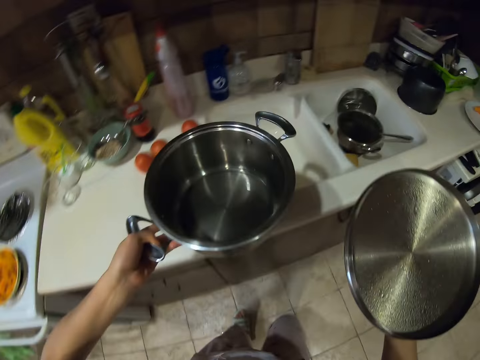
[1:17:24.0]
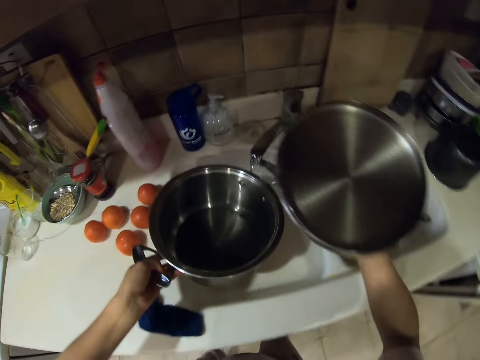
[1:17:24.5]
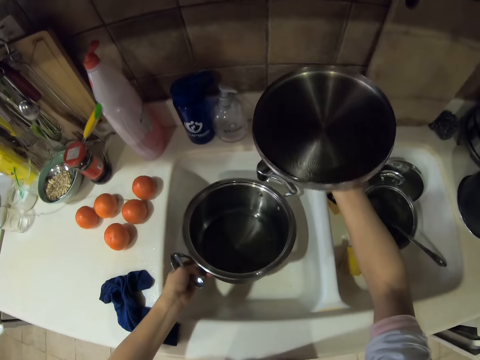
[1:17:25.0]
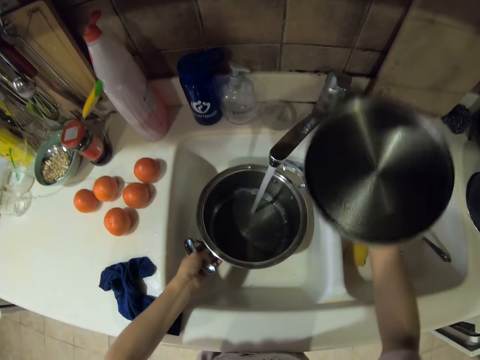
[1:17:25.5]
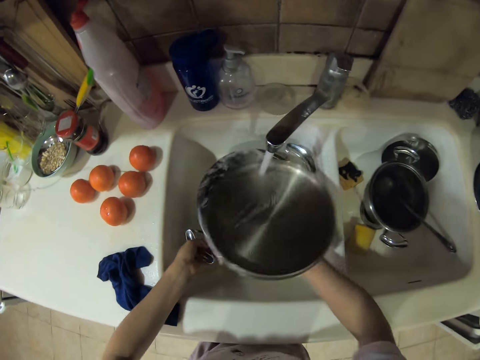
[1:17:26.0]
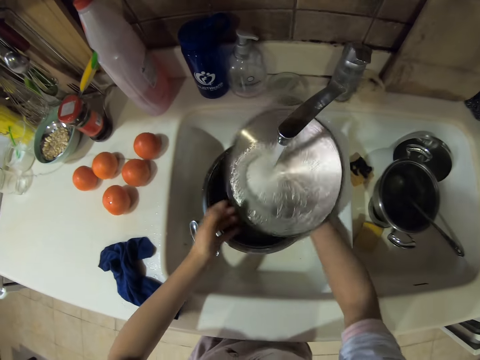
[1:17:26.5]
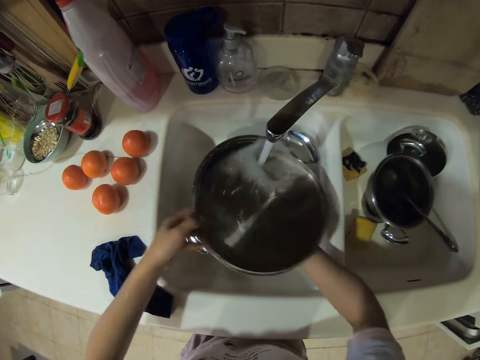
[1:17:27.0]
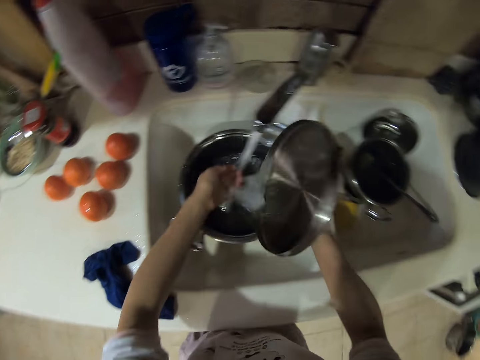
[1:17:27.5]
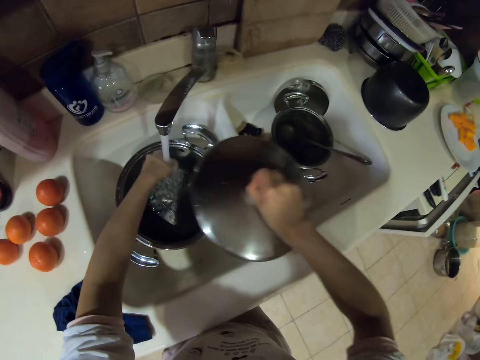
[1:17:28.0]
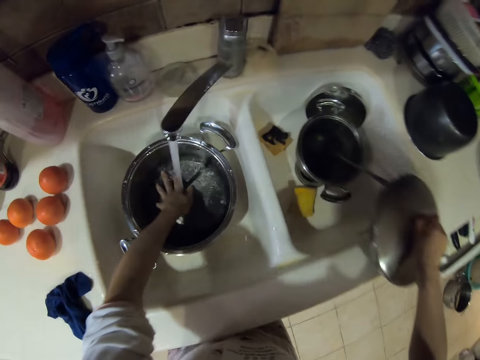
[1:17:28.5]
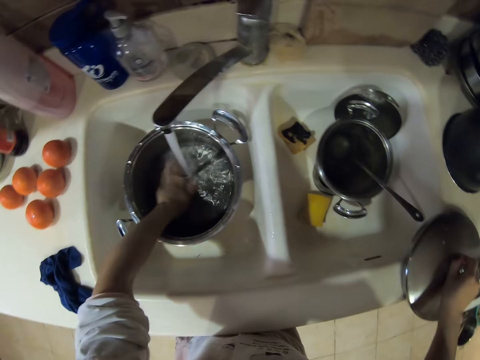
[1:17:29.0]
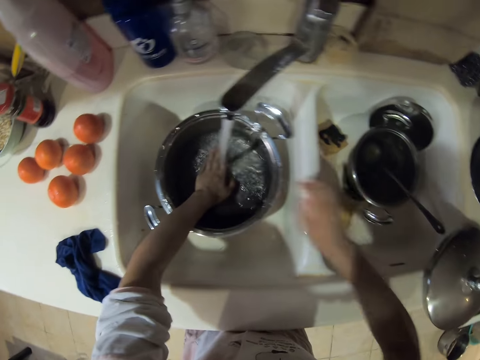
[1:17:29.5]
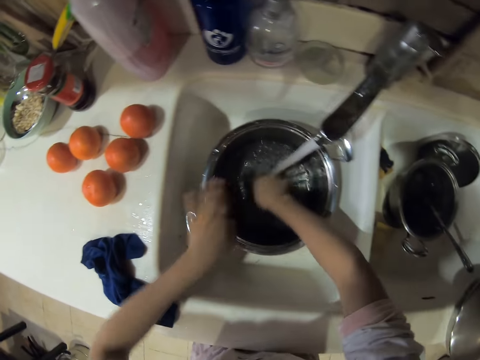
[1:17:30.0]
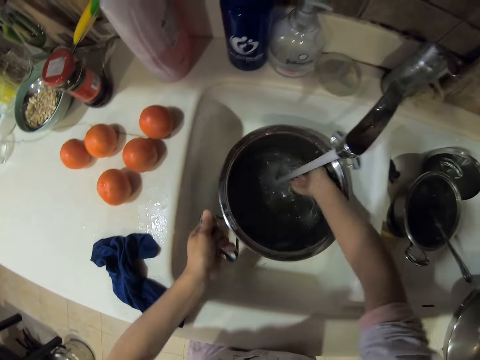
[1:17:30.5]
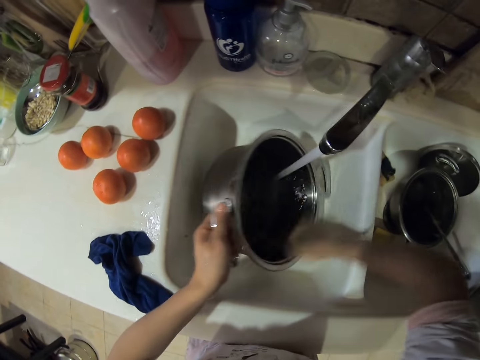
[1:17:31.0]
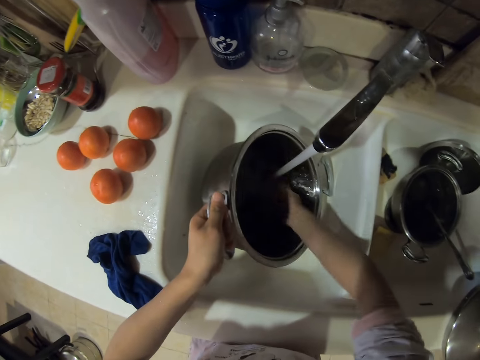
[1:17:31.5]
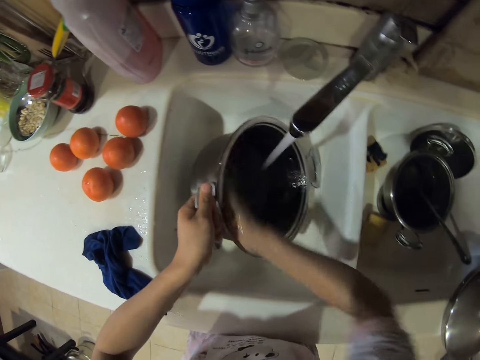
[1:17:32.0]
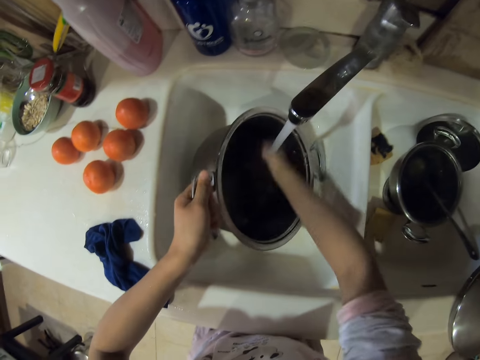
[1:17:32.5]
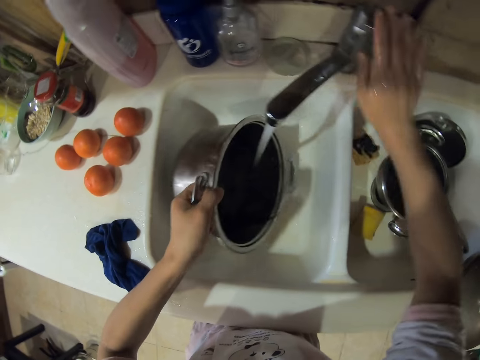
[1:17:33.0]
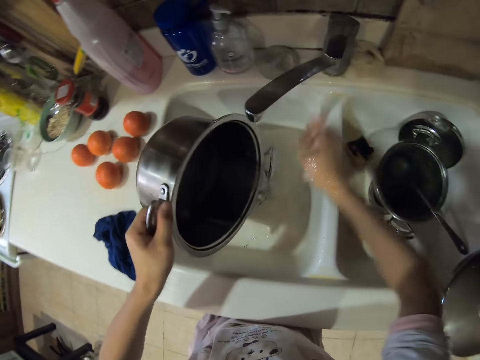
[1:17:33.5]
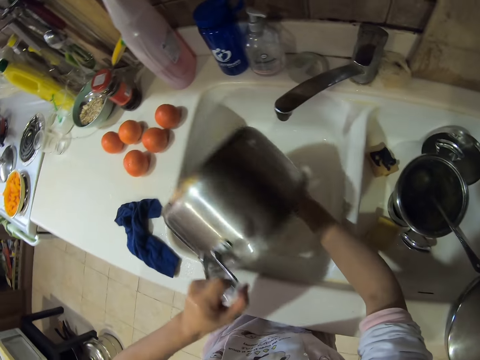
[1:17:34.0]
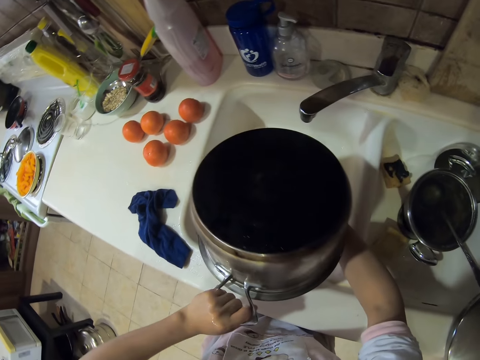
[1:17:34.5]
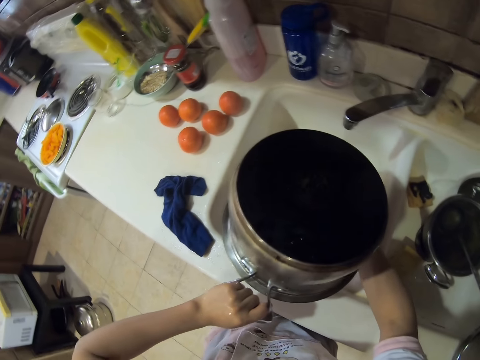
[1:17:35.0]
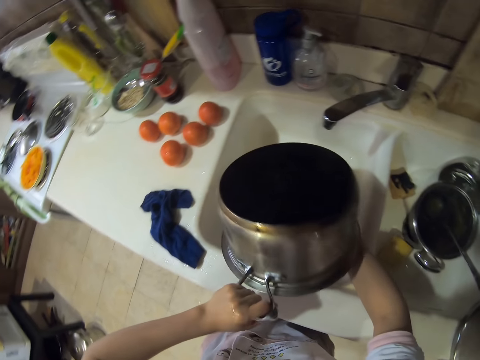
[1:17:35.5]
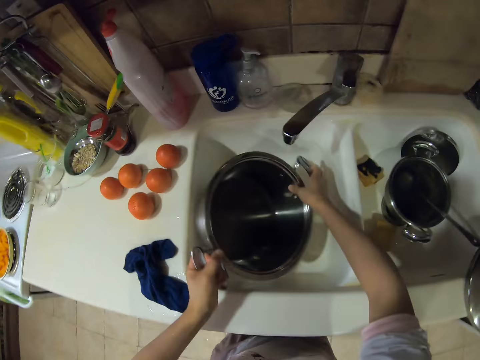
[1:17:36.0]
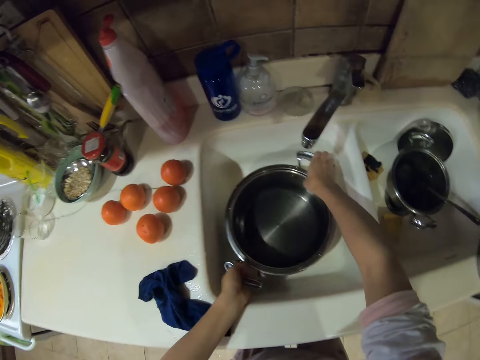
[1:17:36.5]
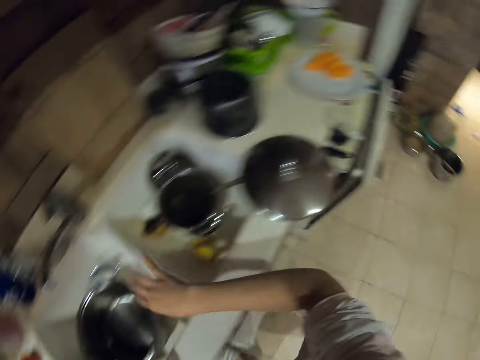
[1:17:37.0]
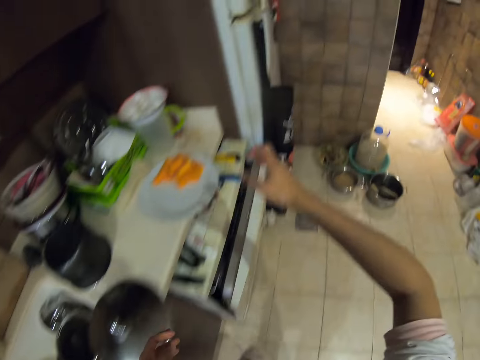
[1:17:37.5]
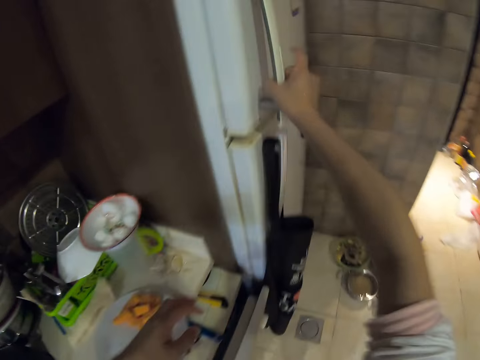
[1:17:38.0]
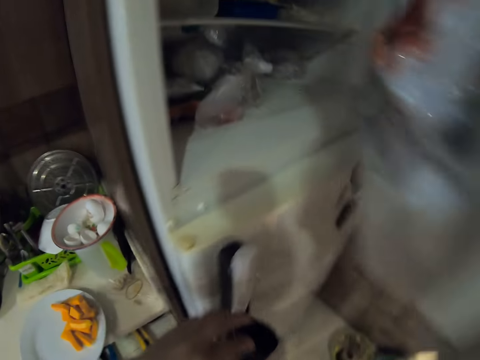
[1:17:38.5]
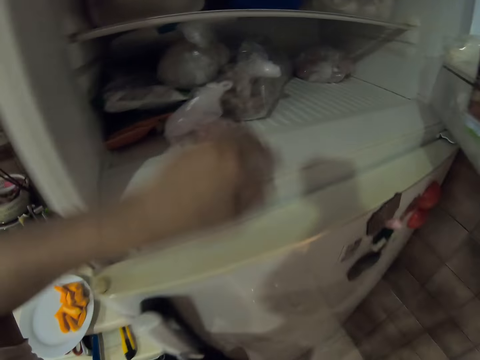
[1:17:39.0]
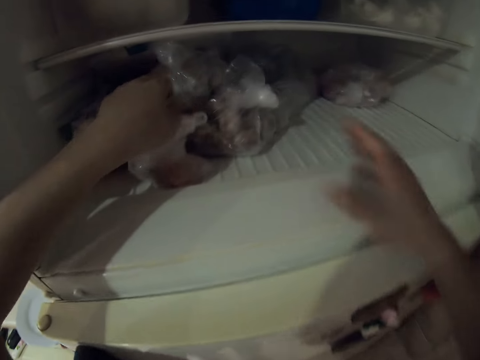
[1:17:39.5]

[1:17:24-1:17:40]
The camera wearer puts the cooking pot in the sink and opens the water tap. They put water in the pot. They rinse the lid with the water, wash their hand and put the lid on the sink. They rinse the pot with water. They close the water tap and pour the water in the sink. They put the cooking pot in the sink, walk and open the freezer.

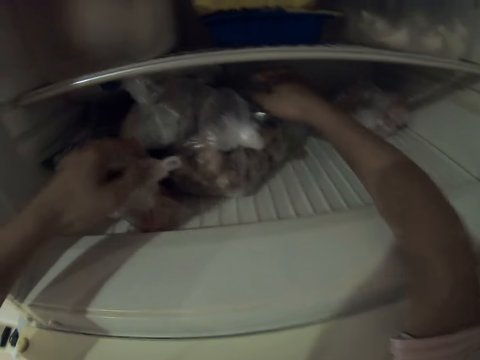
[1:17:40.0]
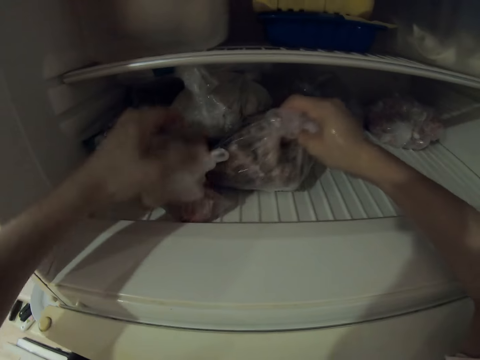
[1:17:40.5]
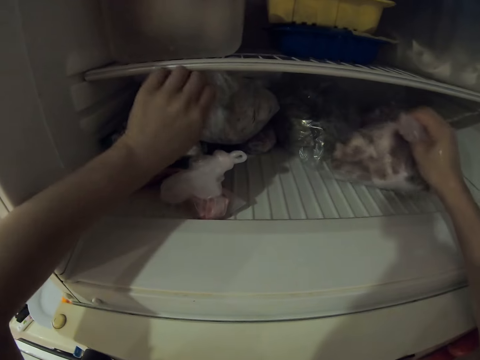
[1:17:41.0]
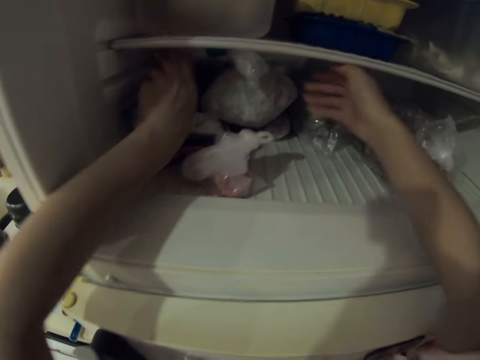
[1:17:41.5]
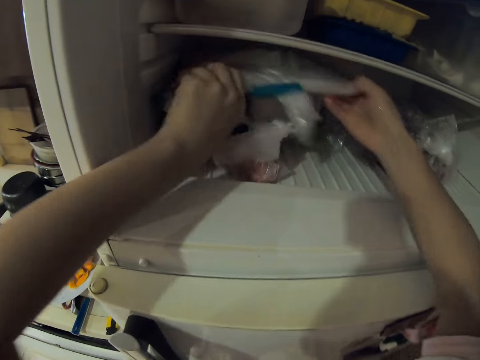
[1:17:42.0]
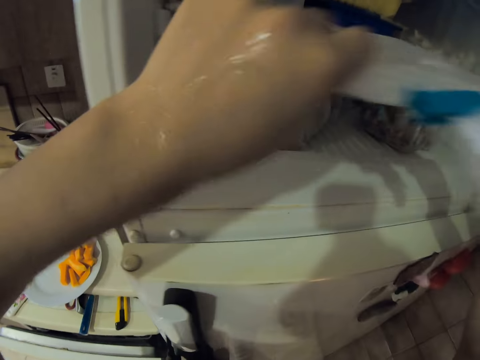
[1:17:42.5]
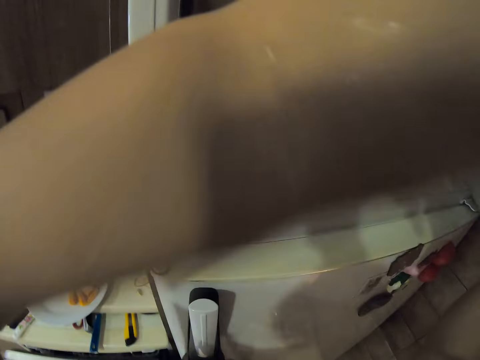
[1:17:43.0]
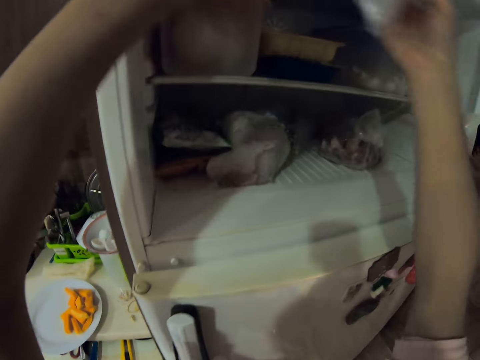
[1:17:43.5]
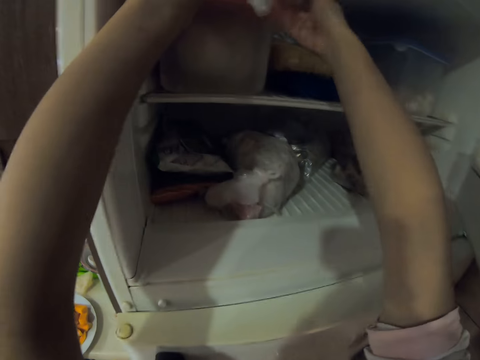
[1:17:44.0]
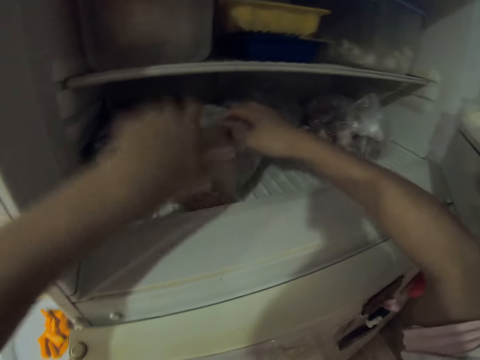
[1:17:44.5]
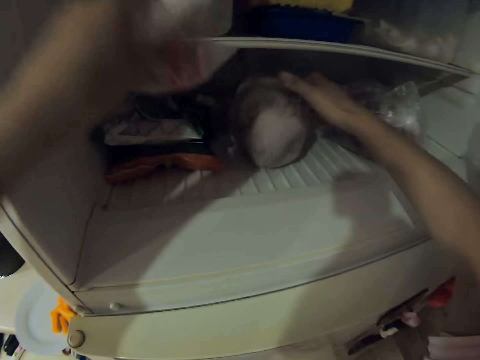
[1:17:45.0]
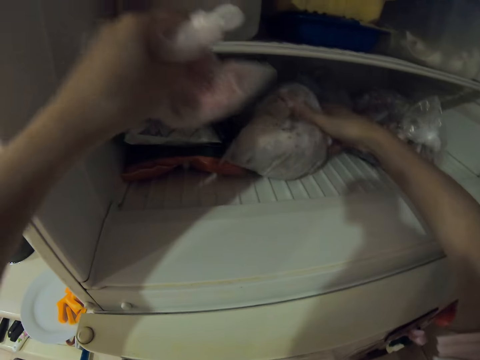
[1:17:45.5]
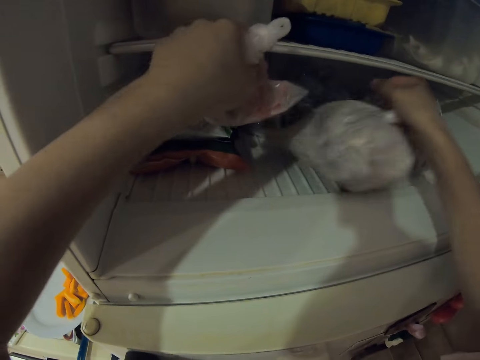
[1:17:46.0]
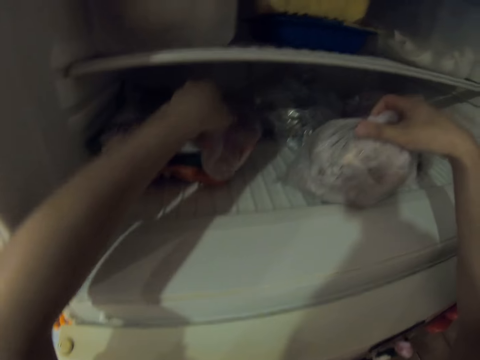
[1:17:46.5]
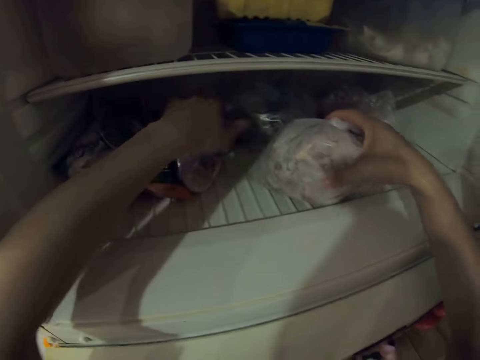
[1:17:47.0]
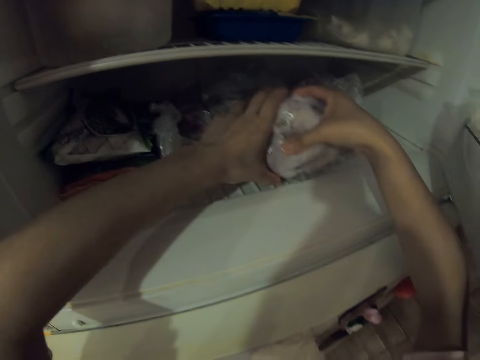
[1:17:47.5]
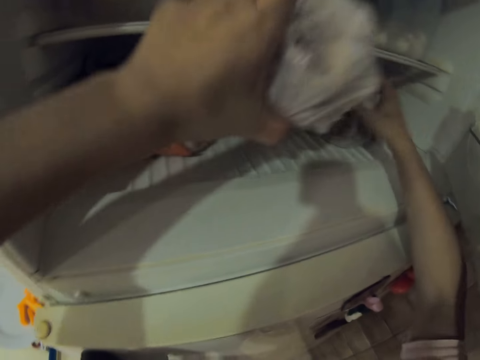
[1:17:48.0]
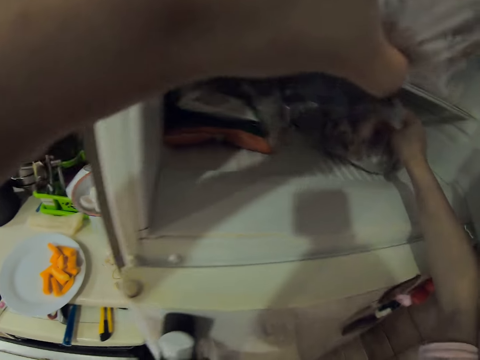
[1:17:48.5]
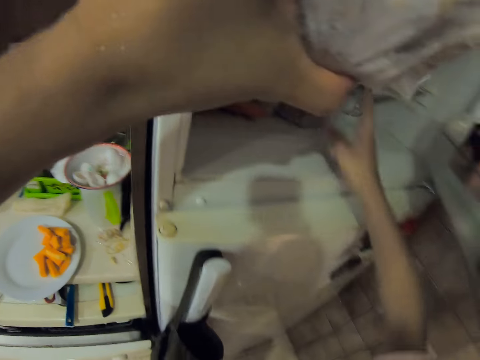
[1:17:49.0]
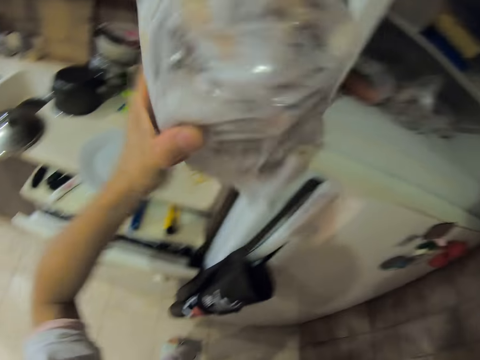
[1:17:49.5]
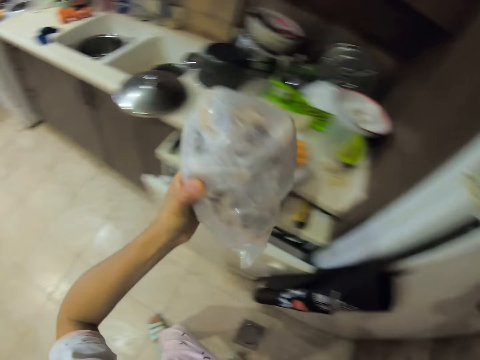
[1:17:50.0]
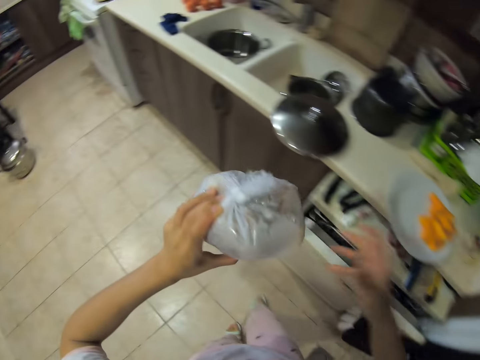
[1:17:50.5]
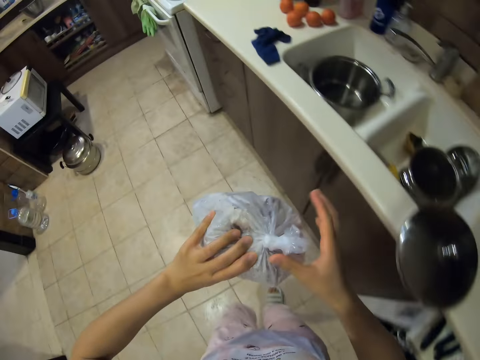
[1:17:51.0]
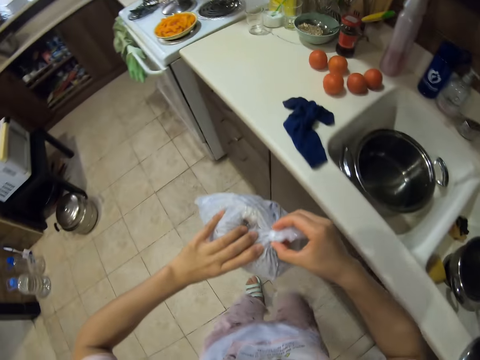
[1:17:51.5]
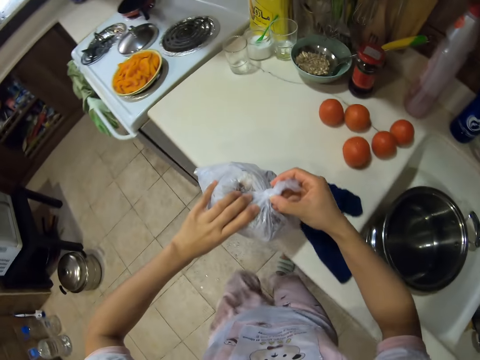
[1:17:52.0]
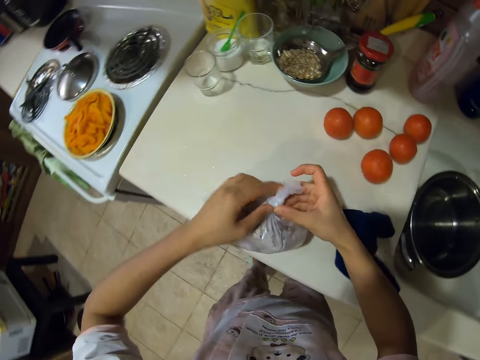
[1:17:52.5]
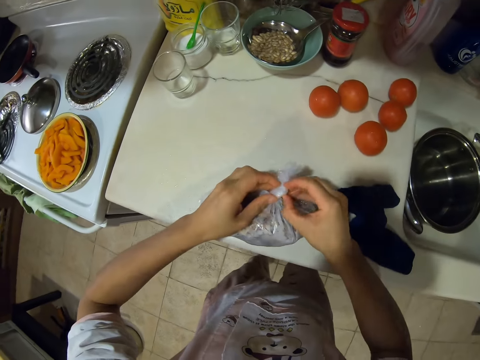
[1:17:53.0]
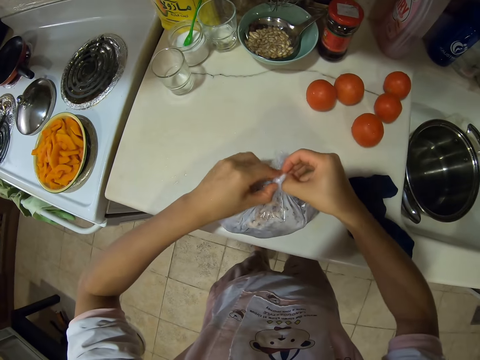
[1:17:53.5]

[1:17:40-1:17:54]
The camera wearer moves a nylon paper with food. They take the nylon paper with food and put the nylon paper with food on the upper shelf. They take the nylon paper with food from the freezer. They close the fridge and walk. They put the storage nylon paper on the cabinet.
